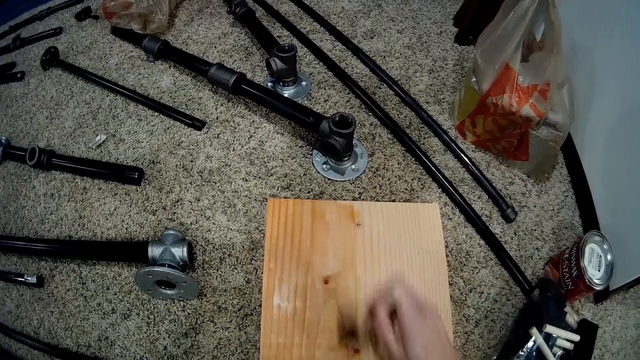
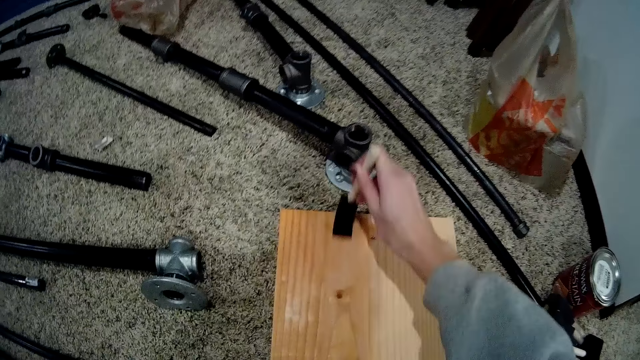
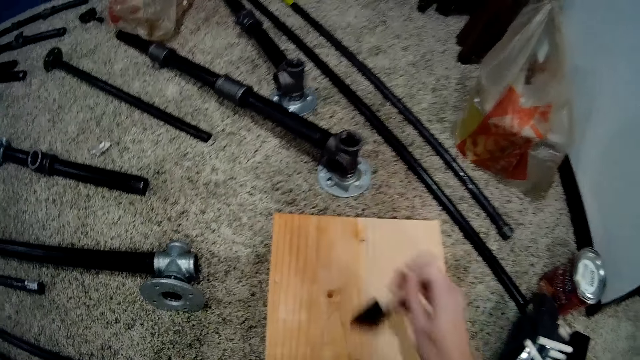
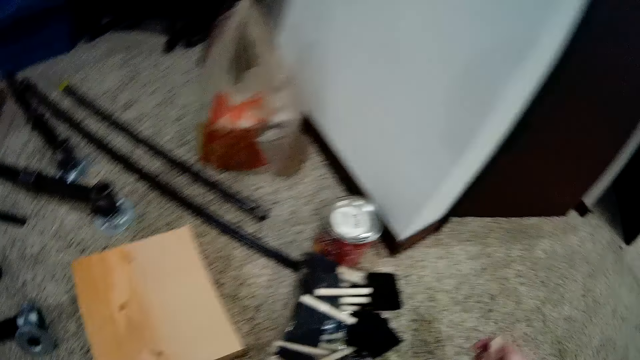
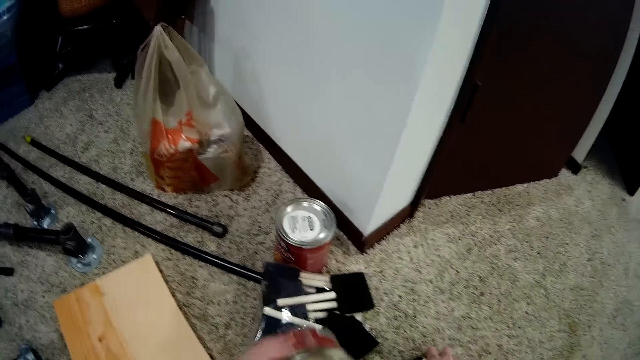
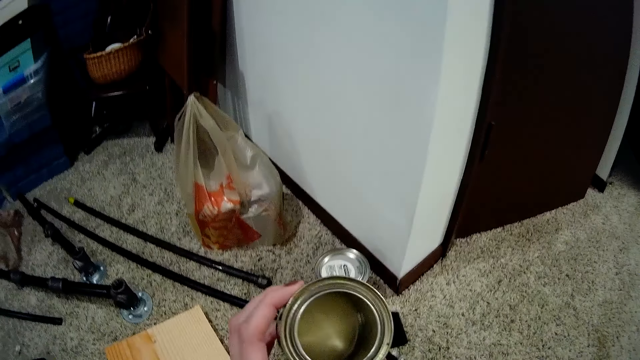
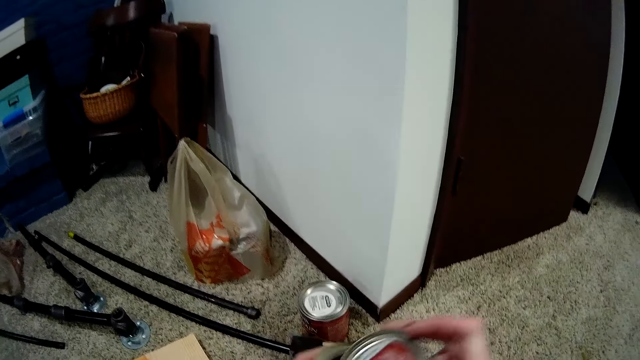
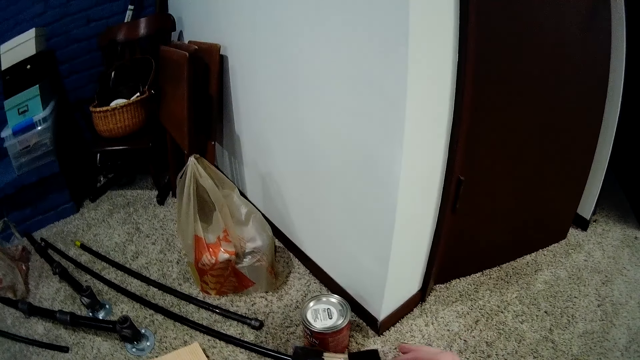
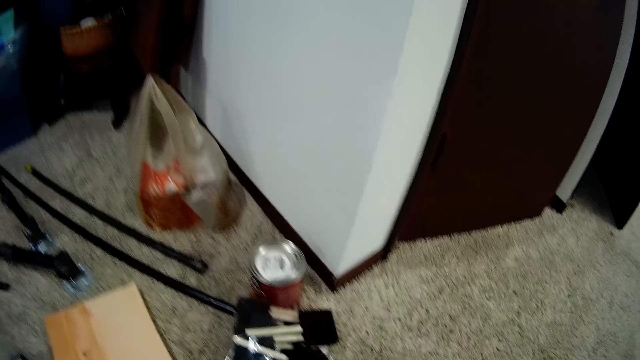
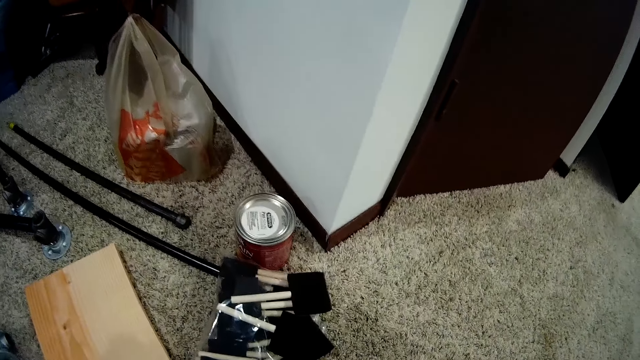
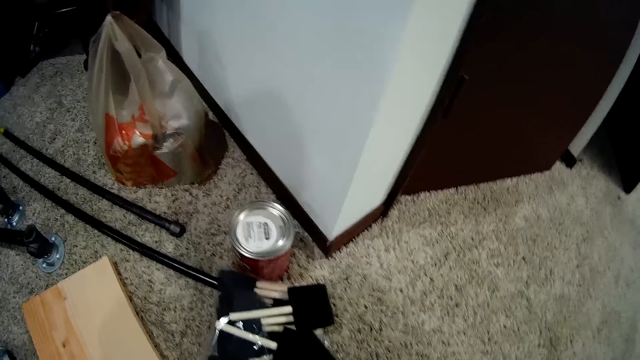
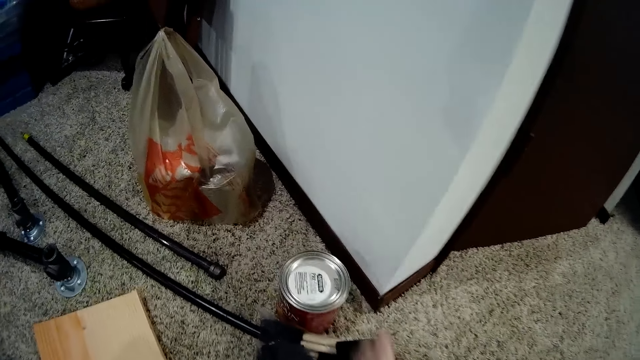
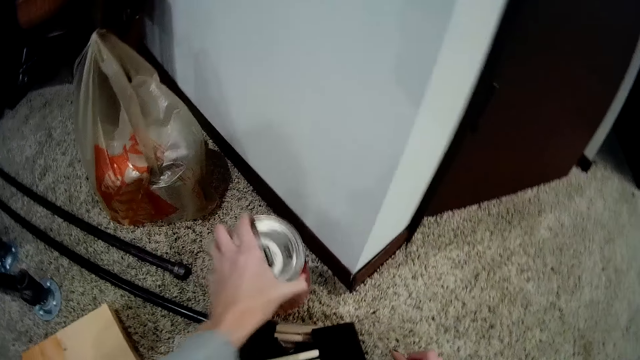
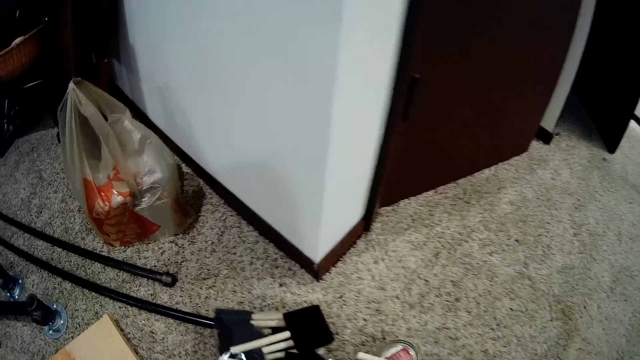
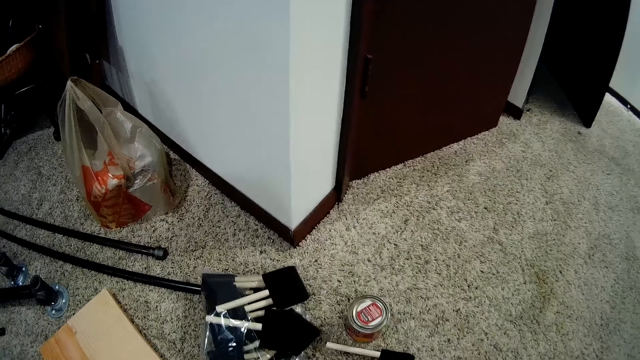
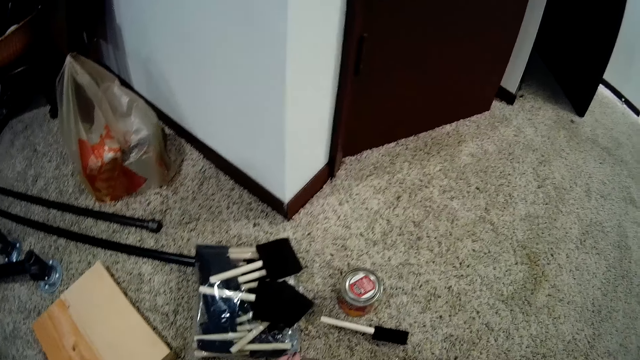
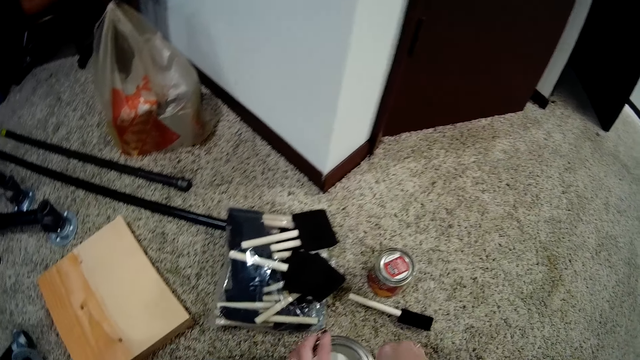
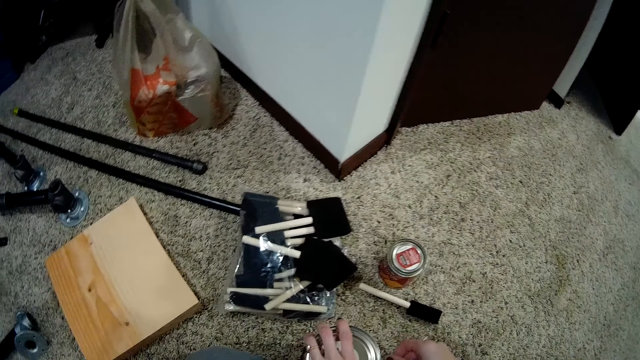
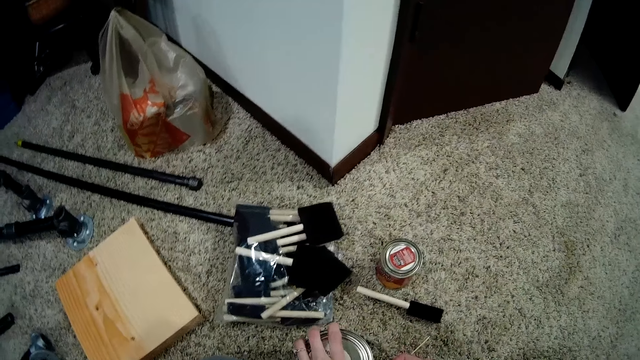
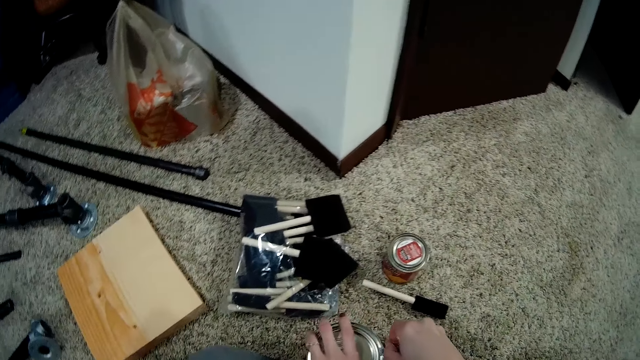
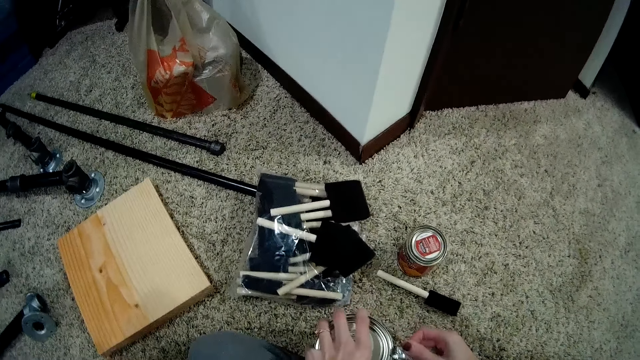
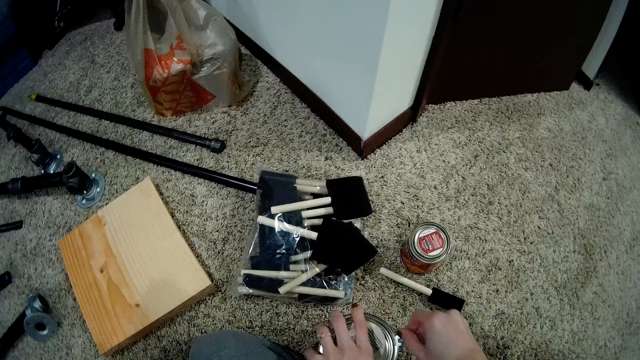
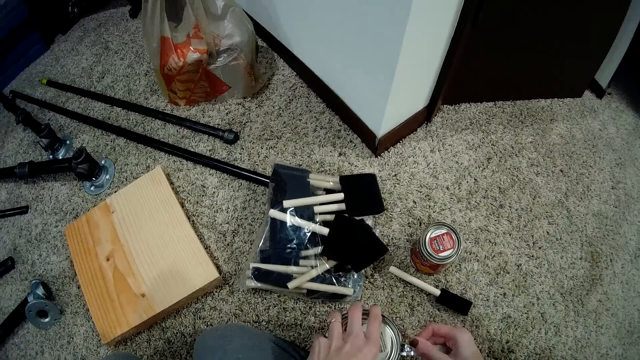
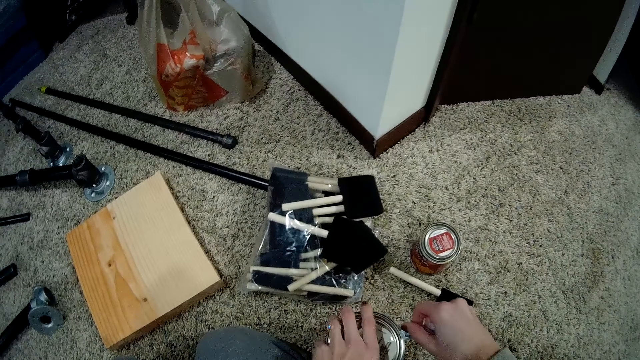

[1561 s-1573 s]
The camera wearer places the brush on the floor. They close the can with a lid with both hands. They place the can on the floor, pick the can from the floor, and open the lid with an opener with both hands.

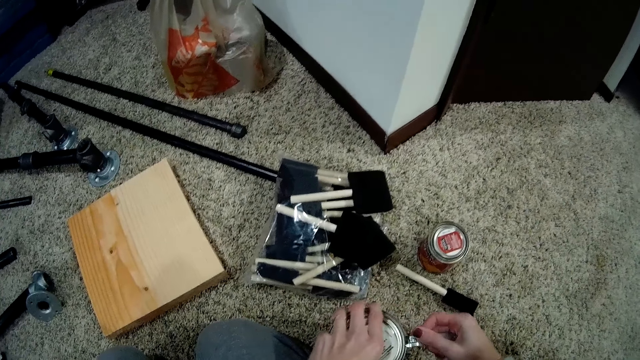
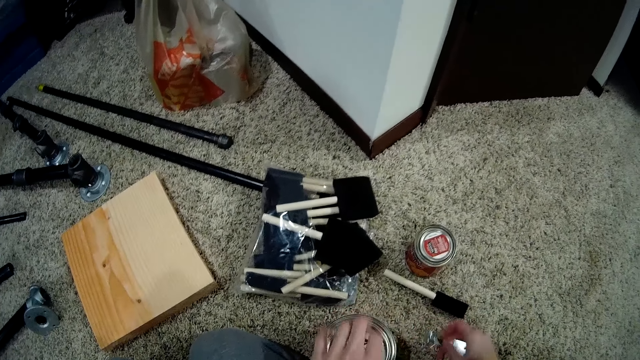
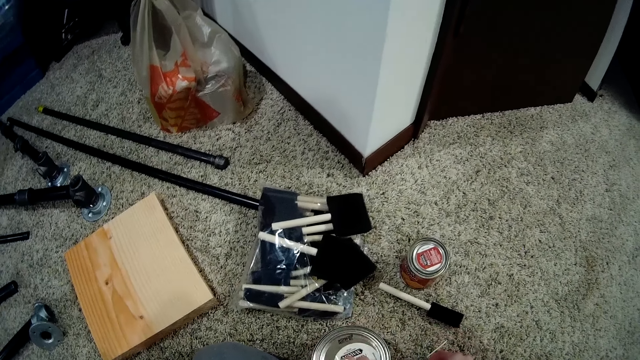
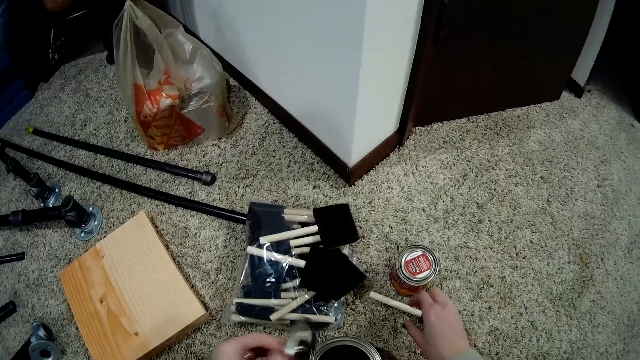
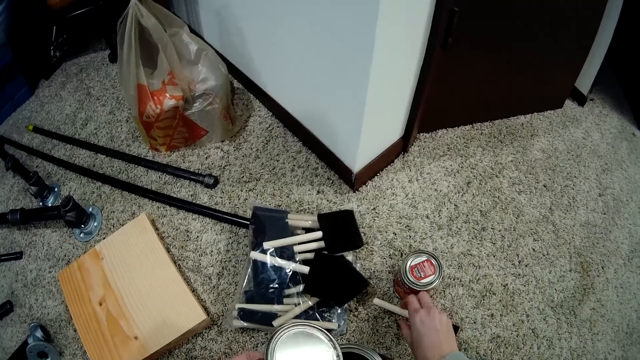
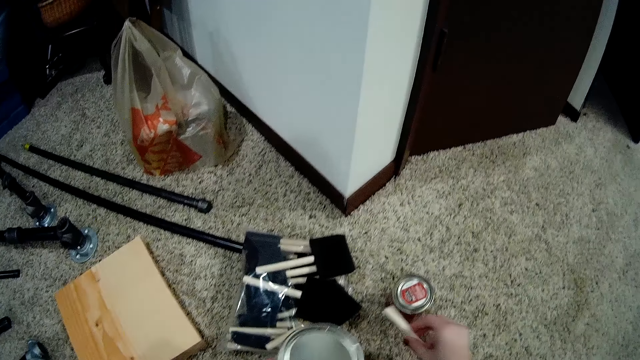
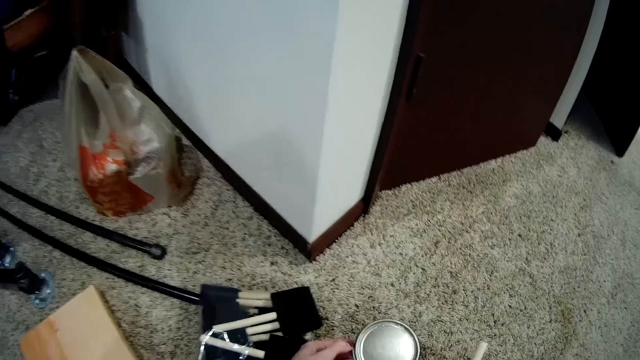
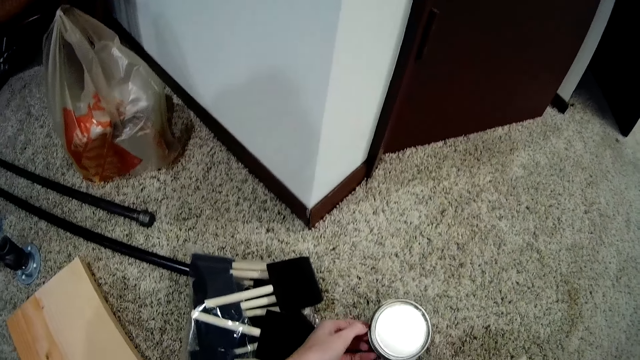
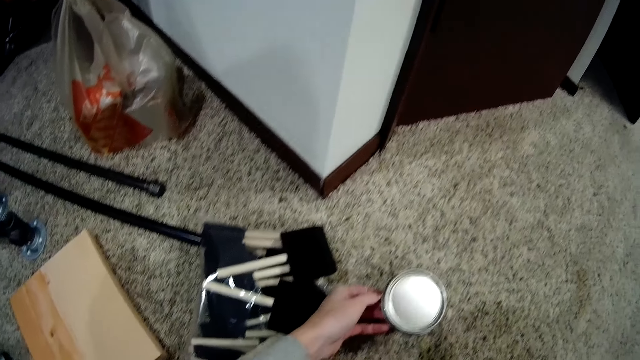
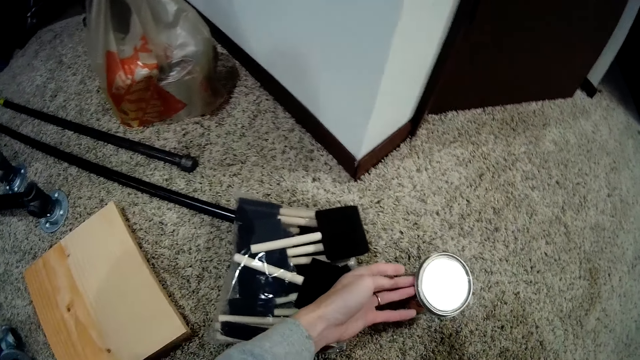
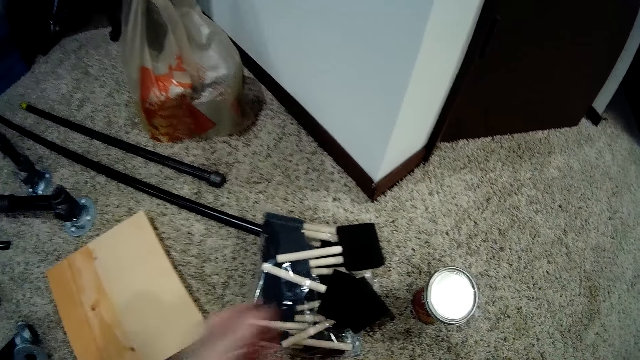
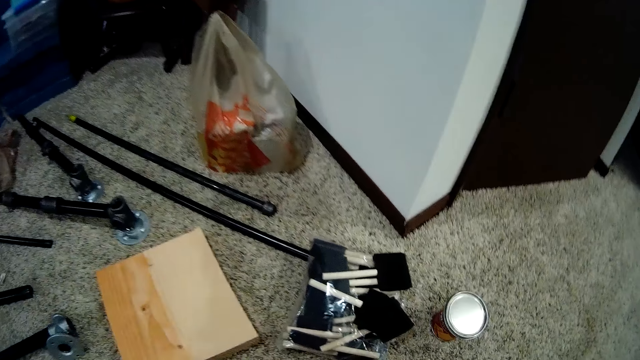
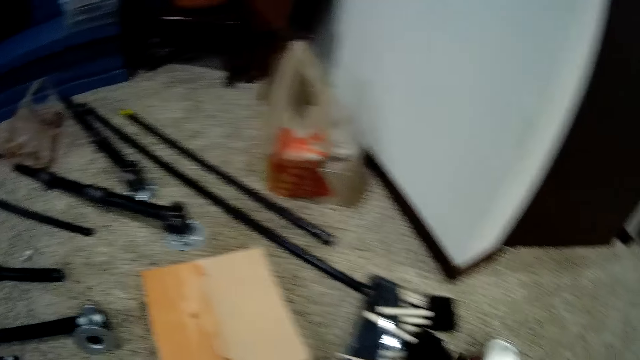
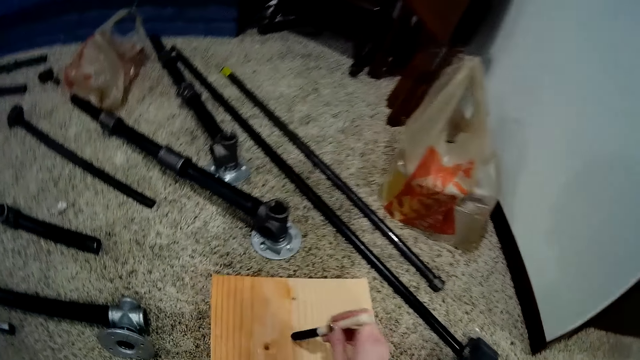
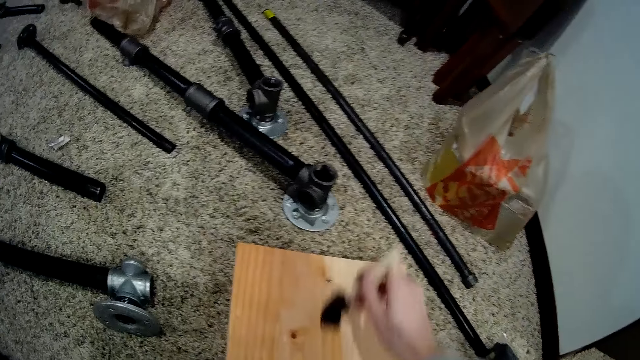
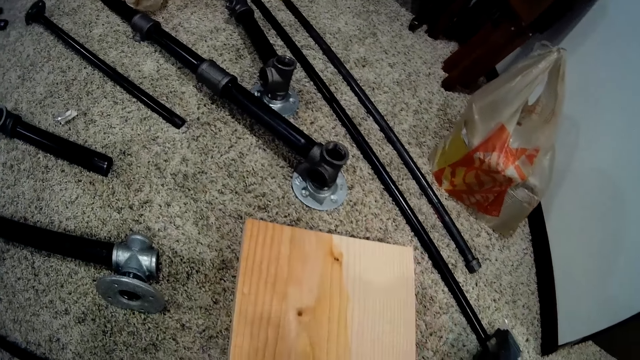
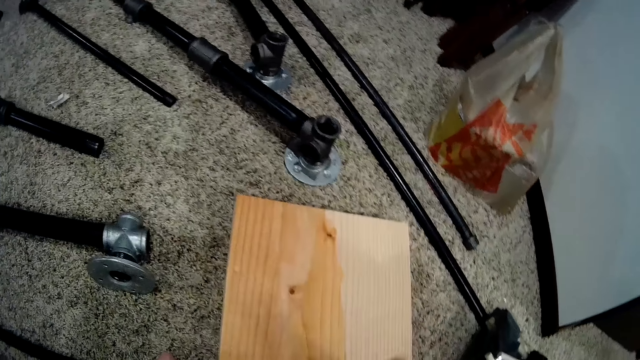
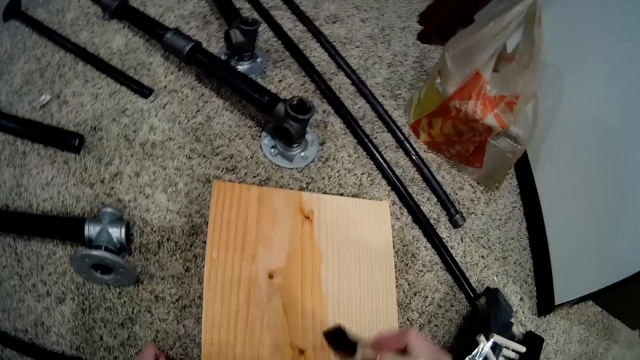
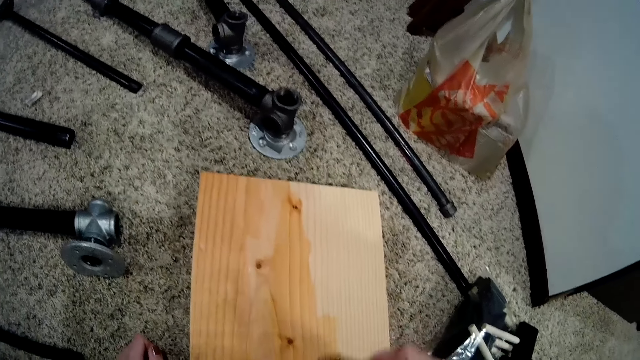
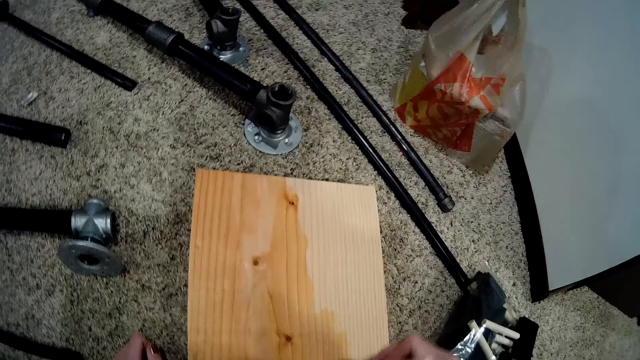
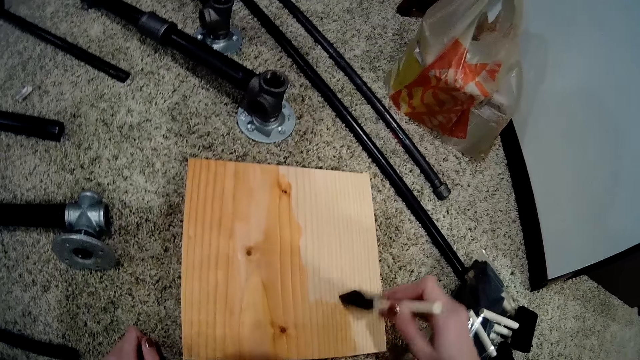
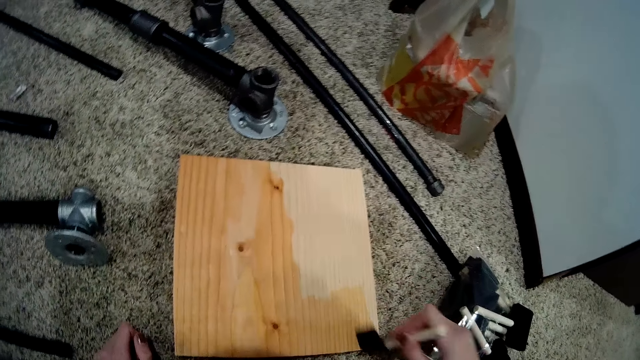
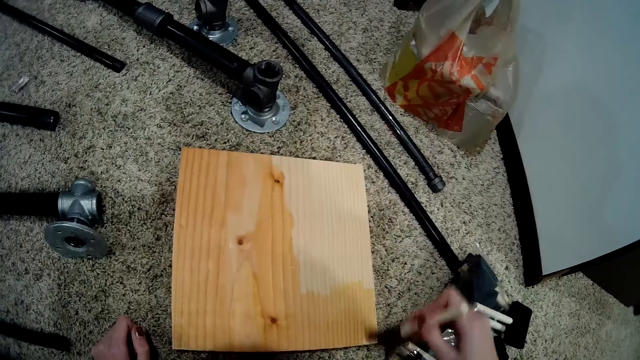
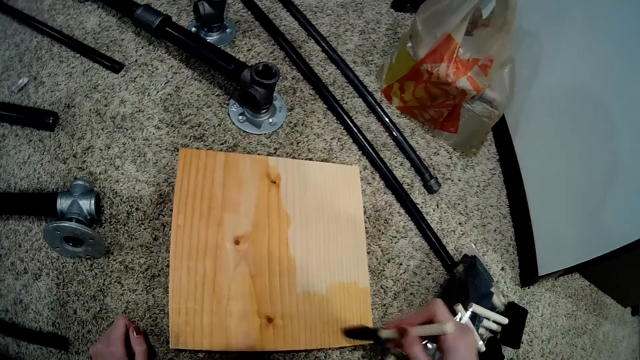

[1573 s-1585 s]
The camera wearer picks a brush from the floor. They place the lid on top of a can. They scoop wax from the can with the brush. They spread wax on the wood with the brush.
